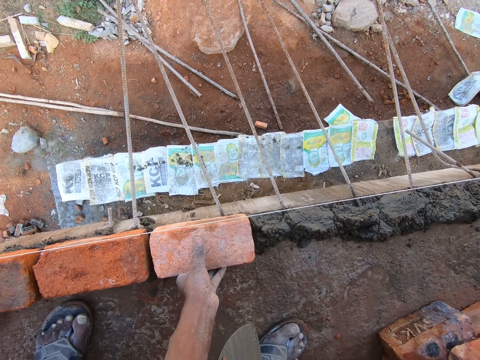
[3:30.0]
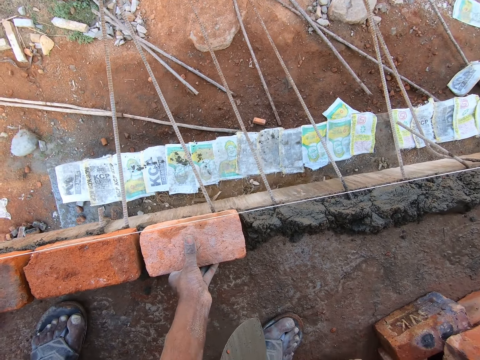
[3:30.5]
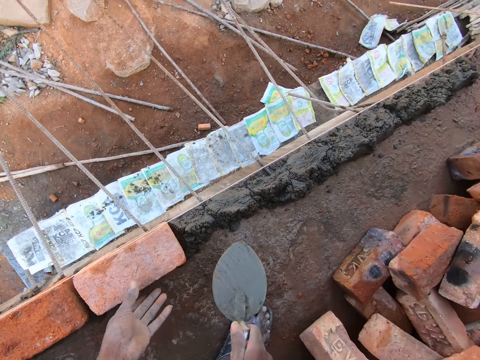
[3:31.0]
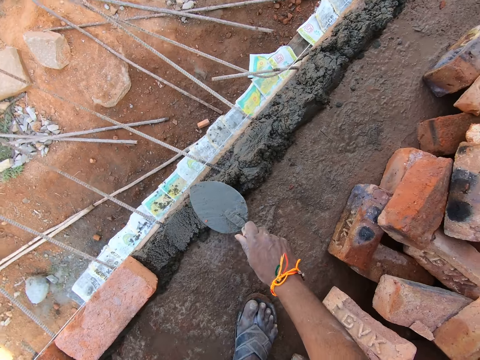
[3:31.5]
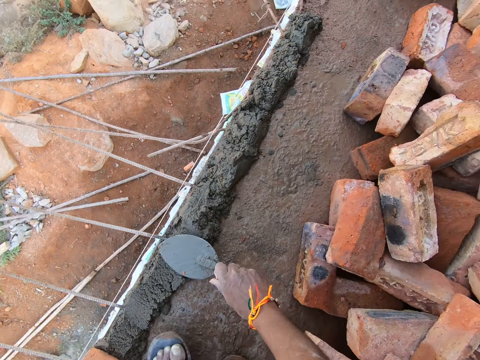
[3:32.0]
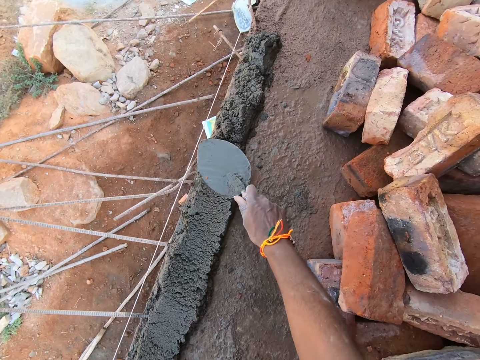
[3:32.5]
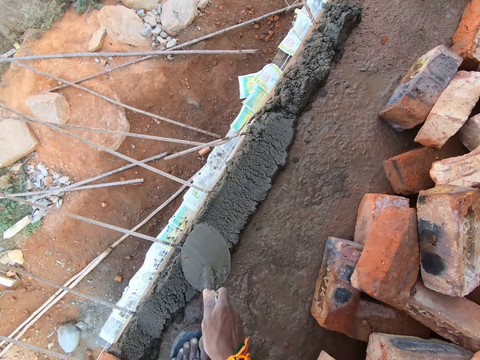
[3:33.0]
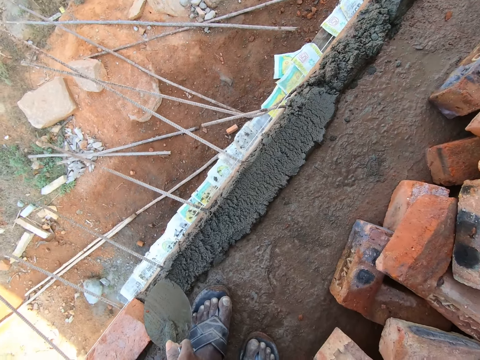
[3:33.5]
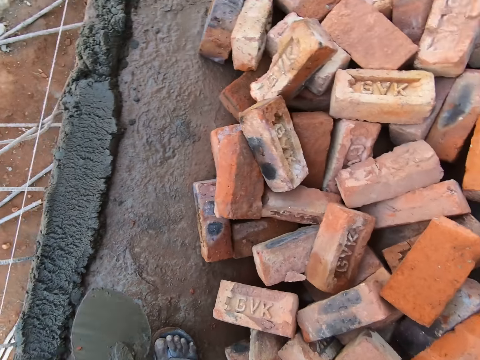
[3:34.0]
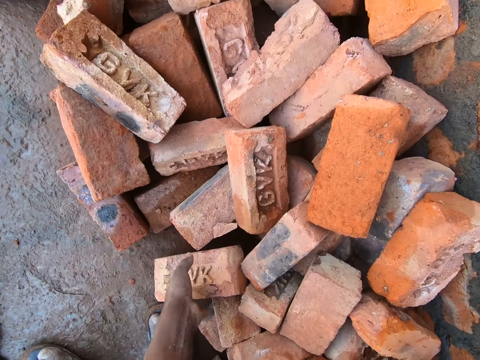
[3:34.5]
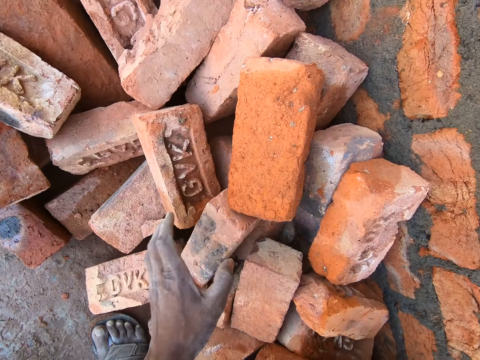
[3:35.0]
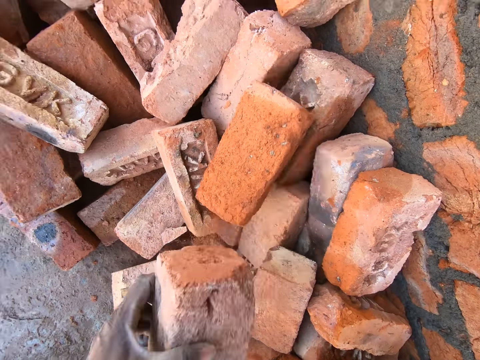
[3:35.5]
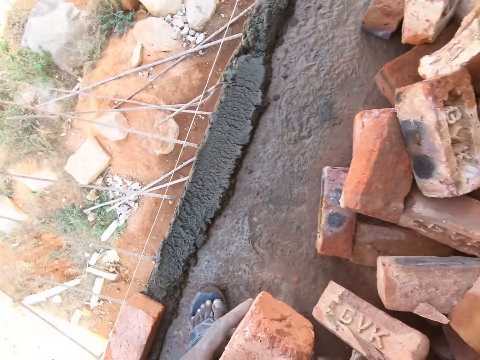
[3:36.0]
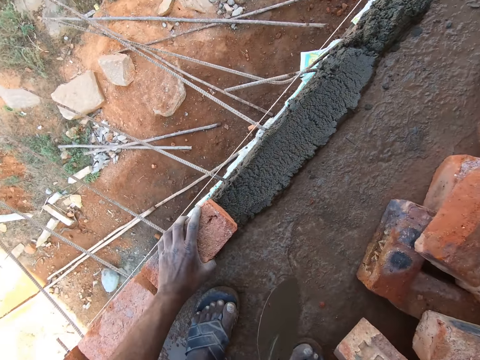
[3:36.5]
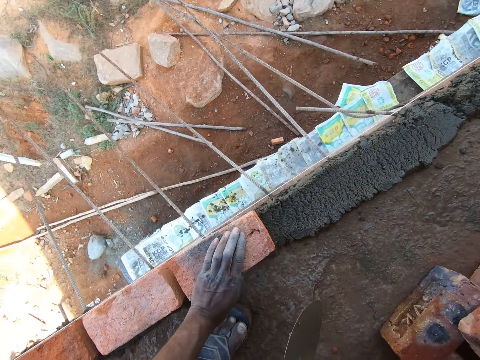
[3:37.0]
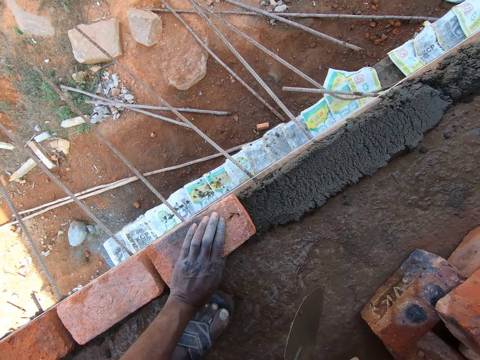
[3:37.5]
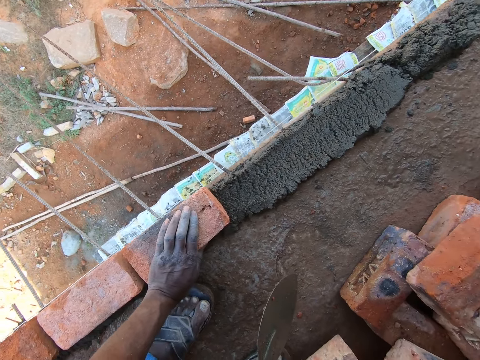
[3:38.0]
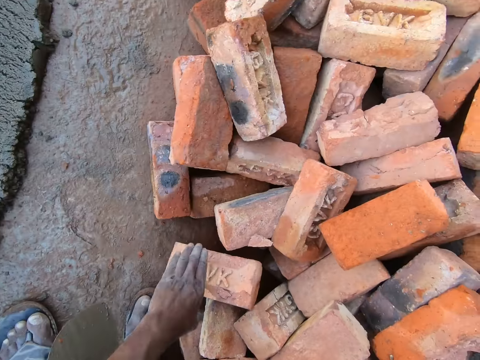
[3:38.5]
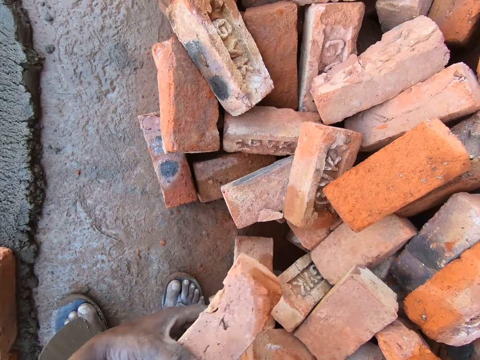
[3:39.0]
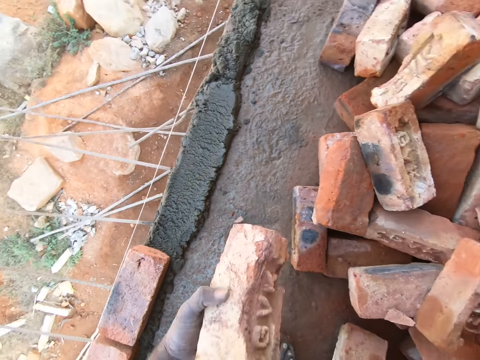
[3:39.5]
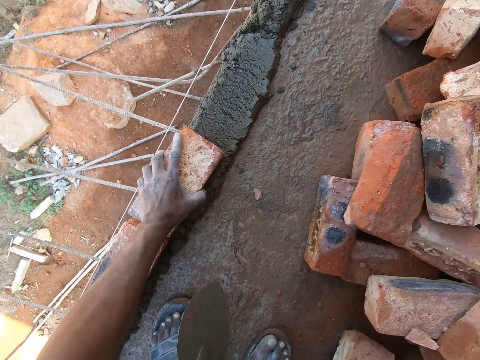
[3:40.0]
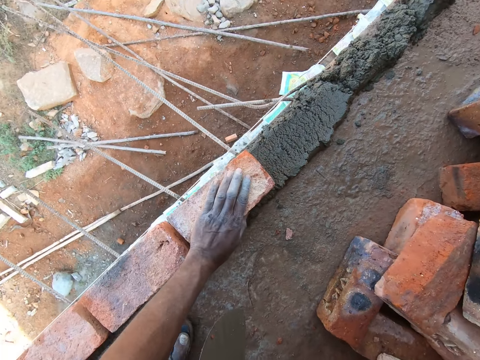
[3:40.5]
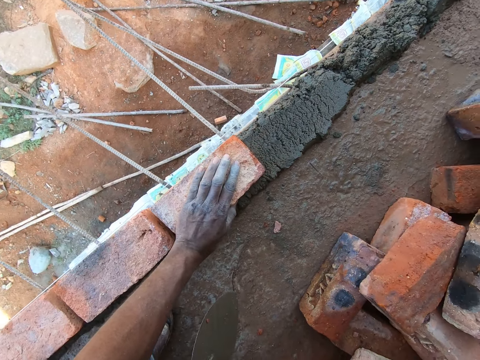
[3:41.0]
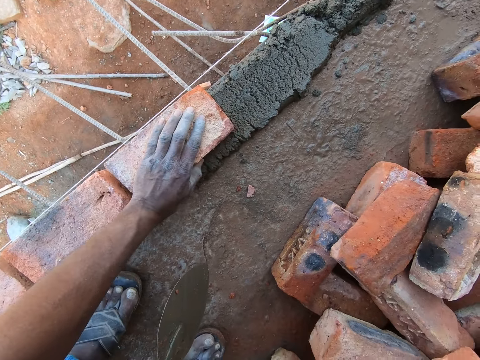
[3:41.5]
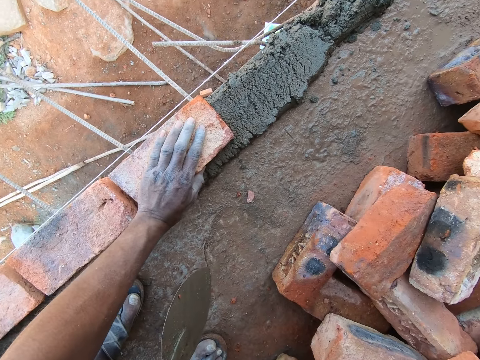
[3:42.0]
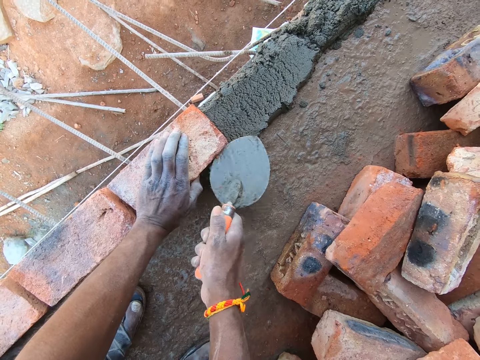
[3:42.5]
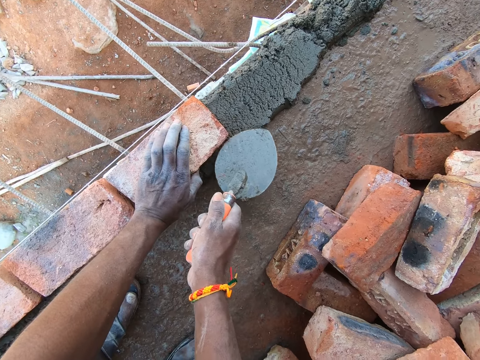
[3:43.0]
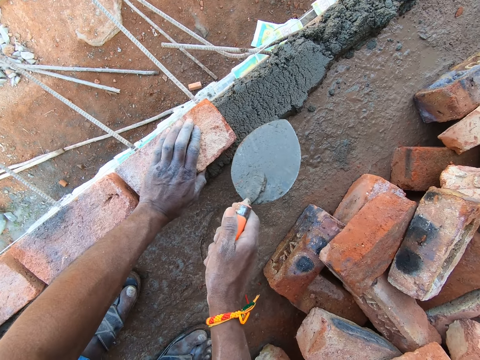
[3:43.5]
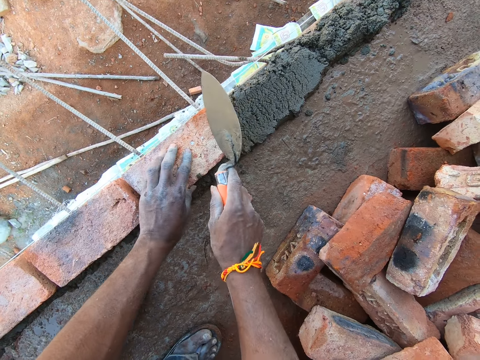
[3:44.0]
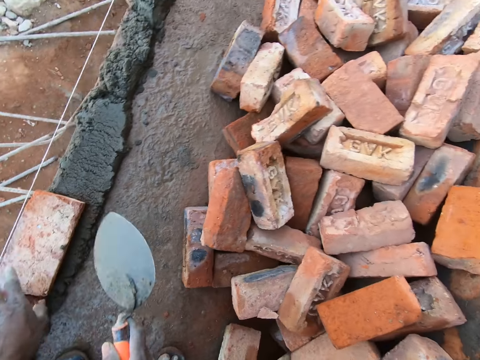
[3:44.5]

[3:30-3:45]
The camera wearer flattens sand concrete or mortar on the site floor with a brick trowel. They pick up a brick on the site floor. They put the brick onto the sand concrete on the site floor and align the brick on the mortar. They pick up a brick on the site floor. They put the brick onto the sand concrete on the site floor and align the brick on the mortar. They hit the brick with the brick trowel.

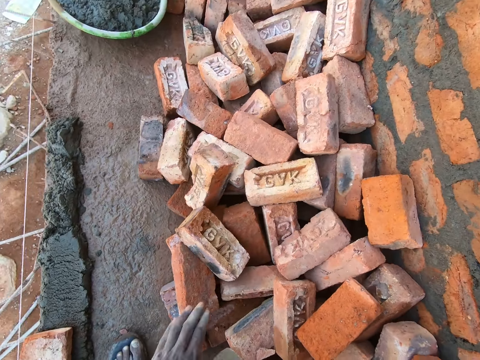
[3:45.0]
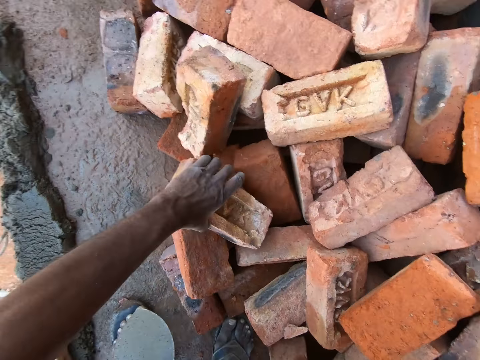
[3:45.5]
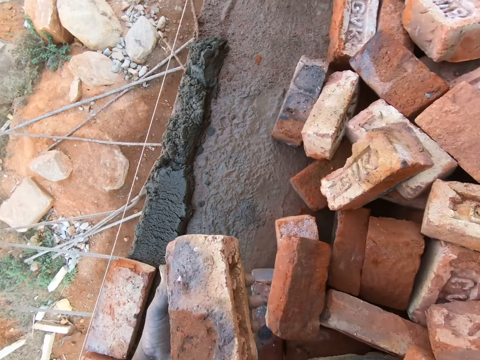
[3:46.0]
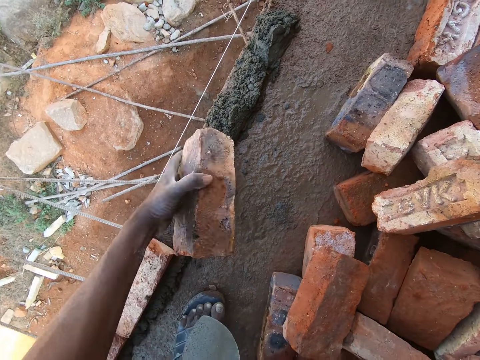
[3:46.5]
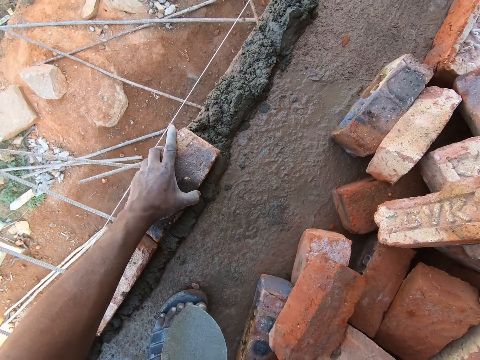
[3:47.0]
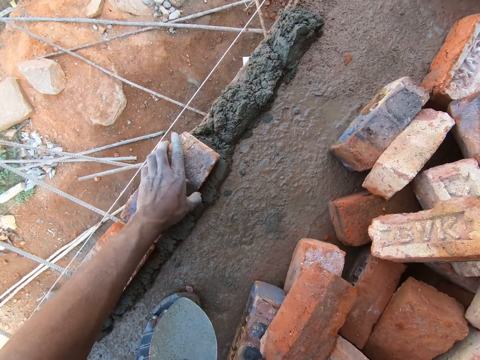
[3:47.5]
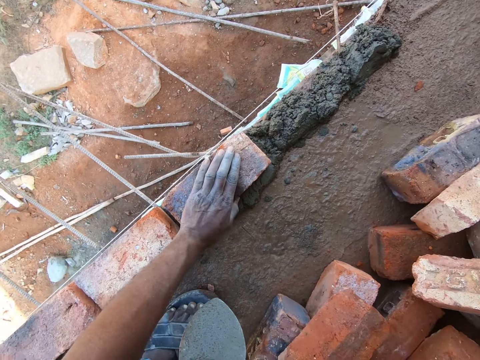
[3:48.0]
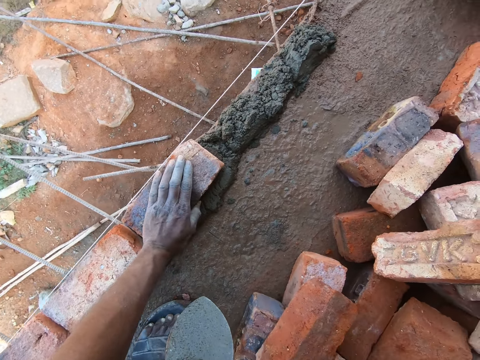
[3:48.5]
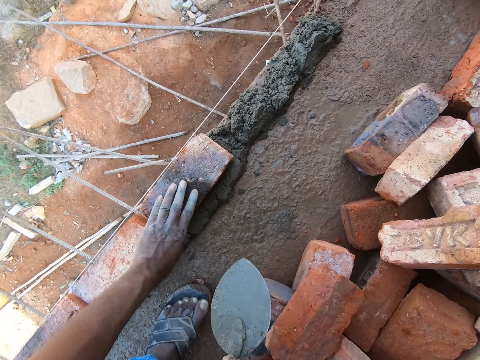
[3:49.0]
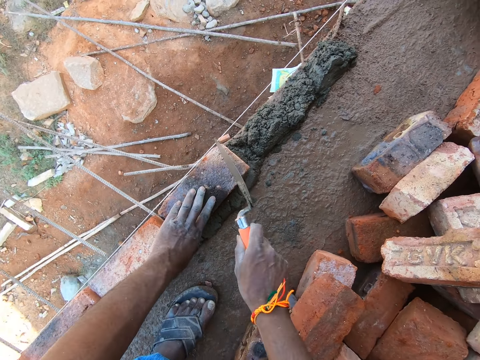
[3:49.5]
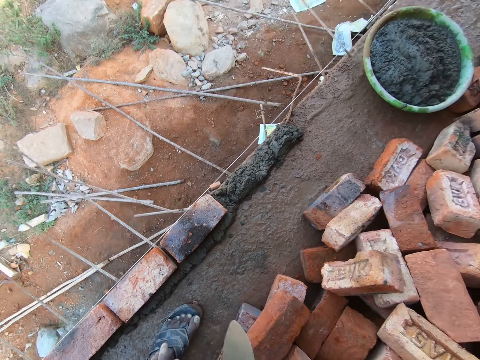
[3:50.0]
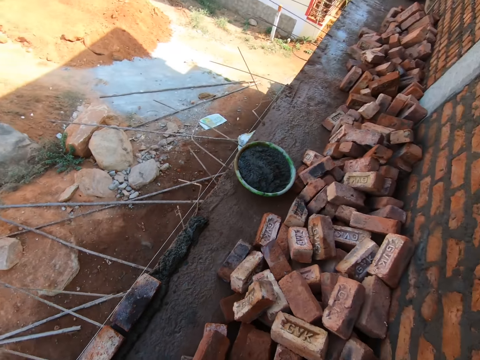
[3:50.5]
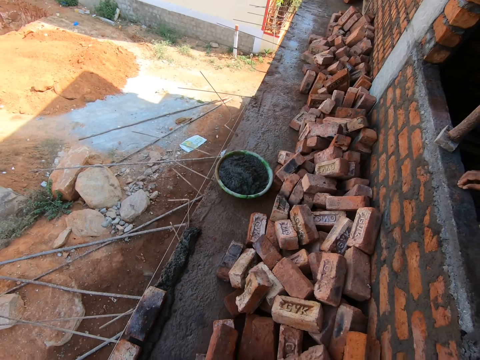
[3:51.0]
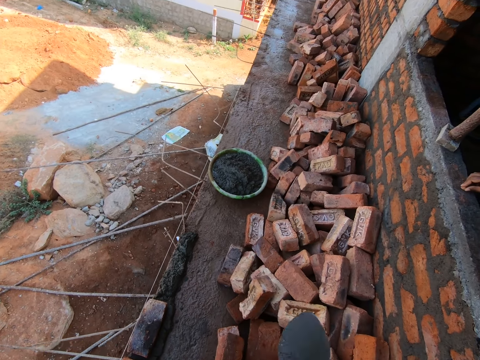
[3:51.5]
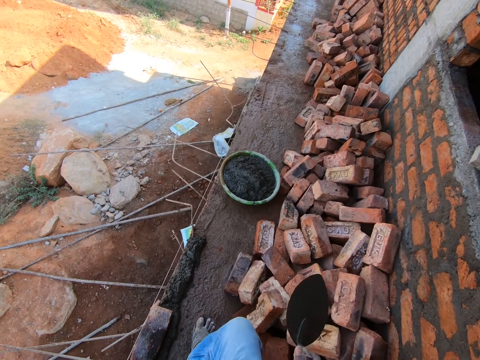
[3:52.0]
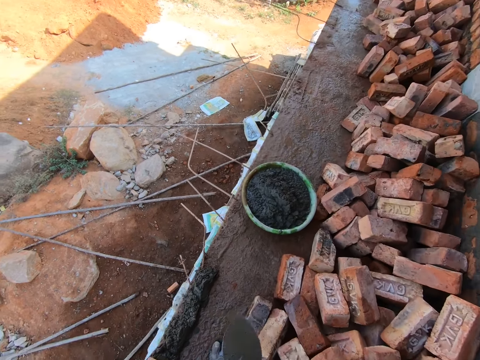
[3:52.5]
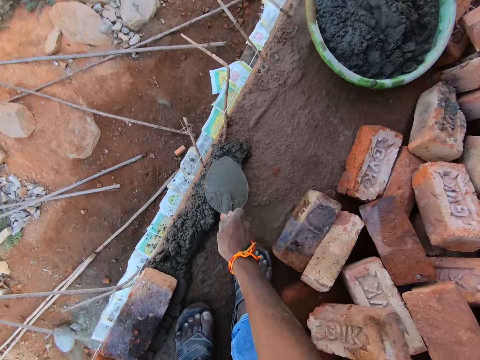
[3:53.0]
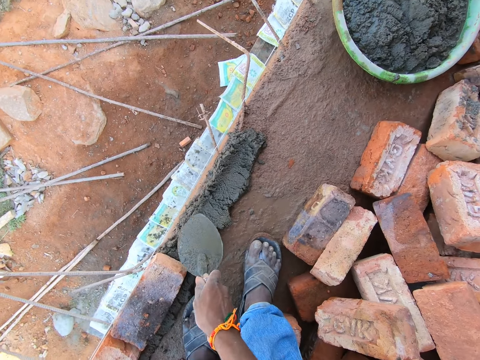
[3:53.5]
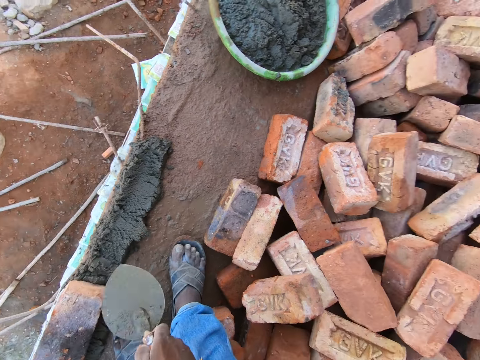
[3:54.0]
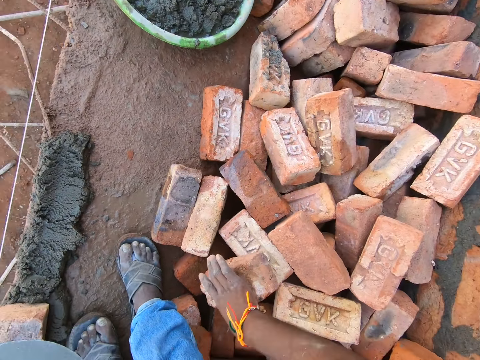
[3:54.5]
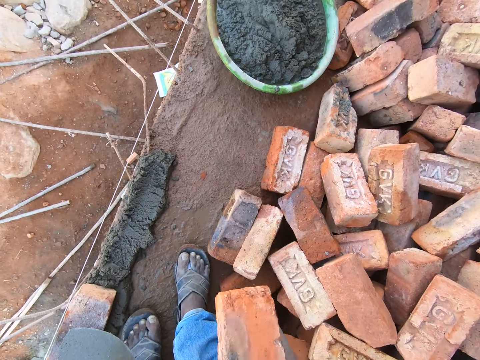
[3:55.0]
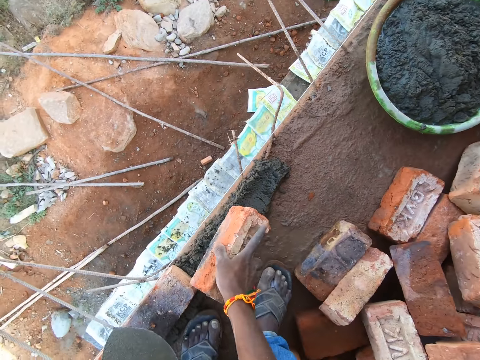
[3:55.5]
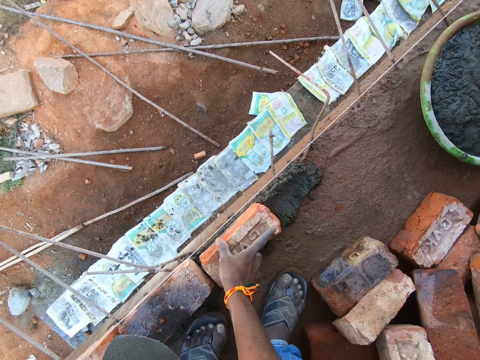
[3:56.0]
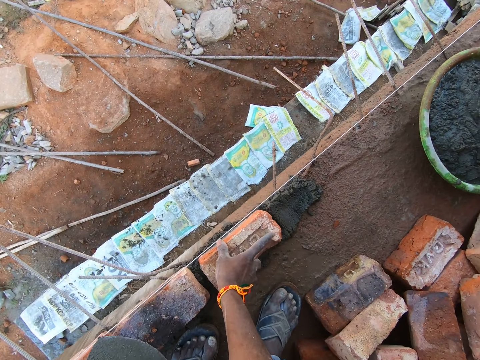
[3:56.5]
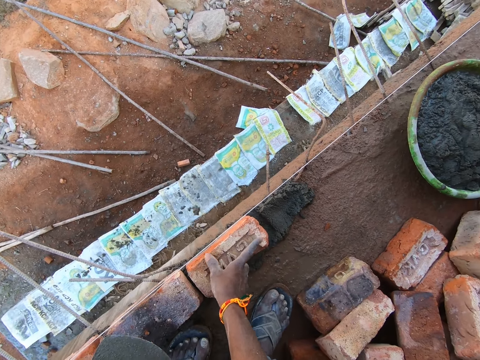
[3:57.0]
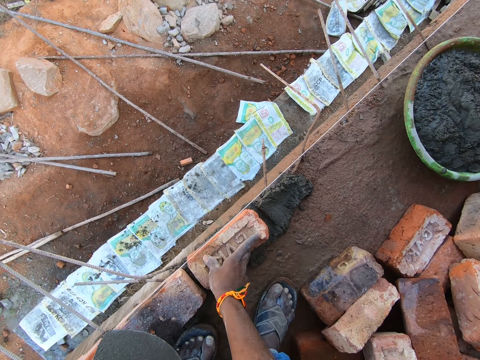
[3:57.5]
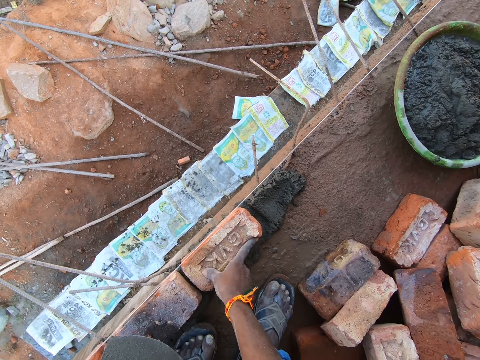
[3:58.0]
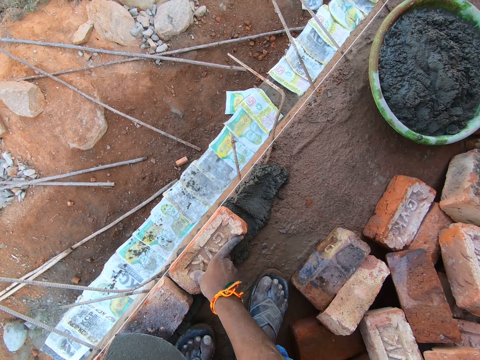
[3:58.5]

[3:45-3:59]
The camera wearer picks up a brick on the site floor. They put the brick onto sand concrete or mortar on the site floor and align the brick on the mortar. They hit the brick with a brick trowel. They converse with a woman in the site building. They walk in the site building. They flatten the sand concrete on the site floor with the brick trowel. They pick up a brick on the site floor. They put the brick onto the sand concrete on the site floor and align the brick on the mortar.
